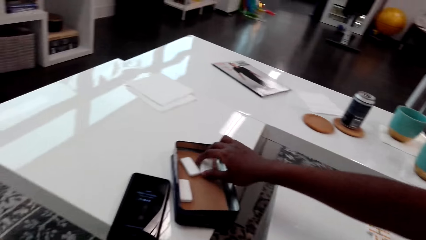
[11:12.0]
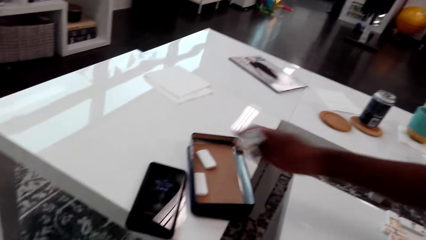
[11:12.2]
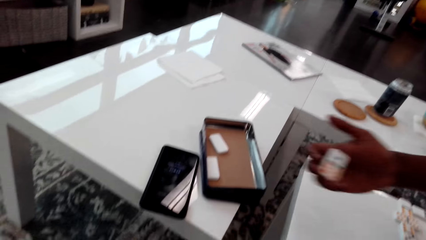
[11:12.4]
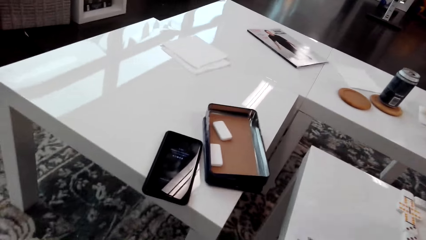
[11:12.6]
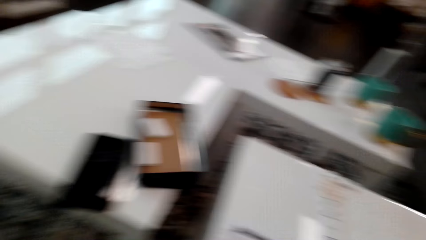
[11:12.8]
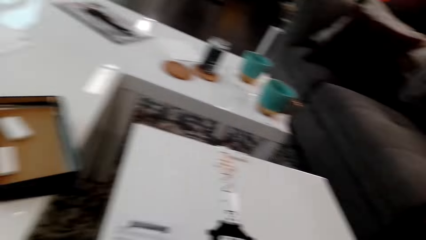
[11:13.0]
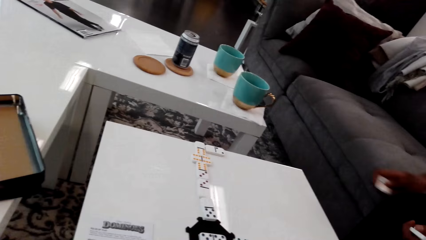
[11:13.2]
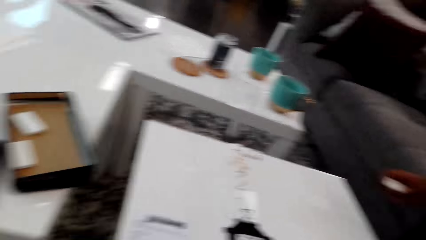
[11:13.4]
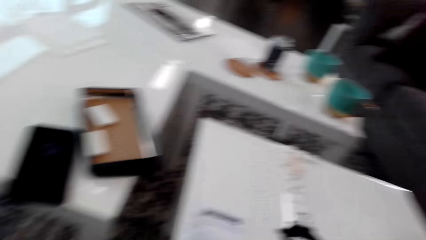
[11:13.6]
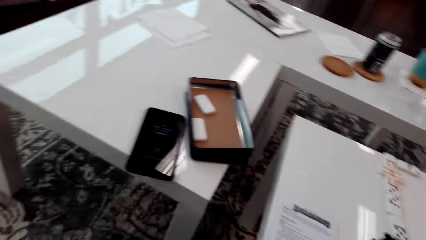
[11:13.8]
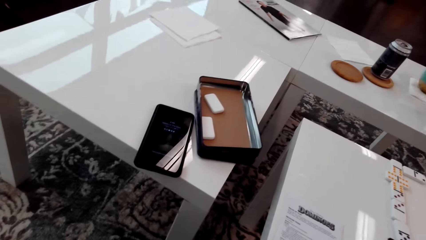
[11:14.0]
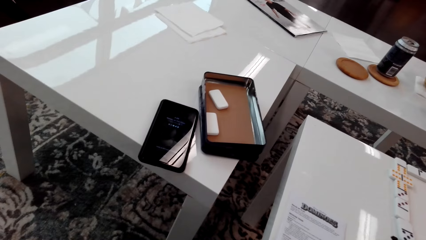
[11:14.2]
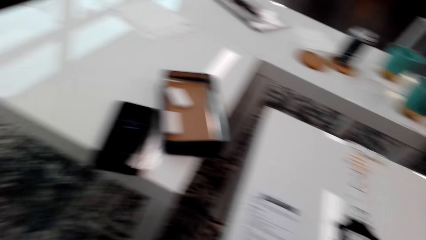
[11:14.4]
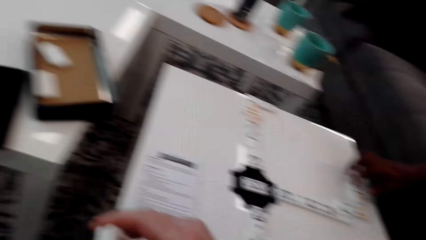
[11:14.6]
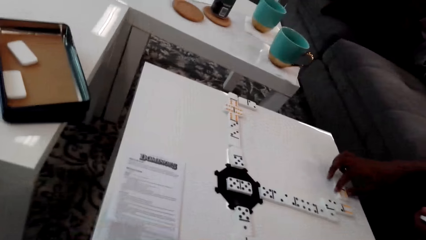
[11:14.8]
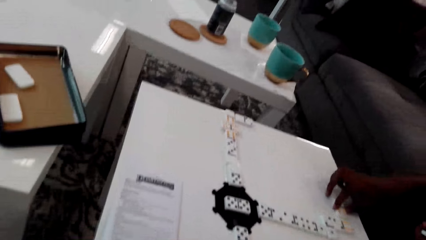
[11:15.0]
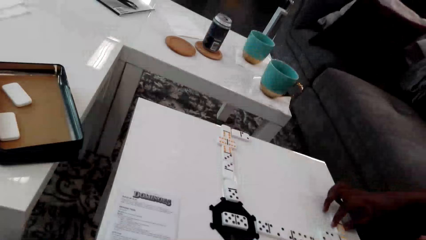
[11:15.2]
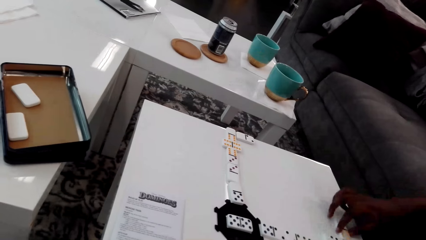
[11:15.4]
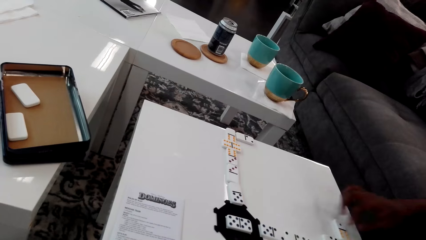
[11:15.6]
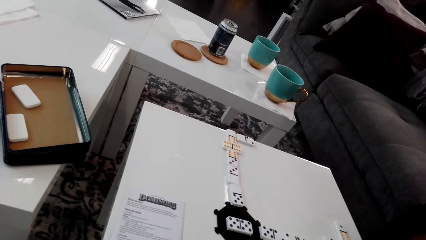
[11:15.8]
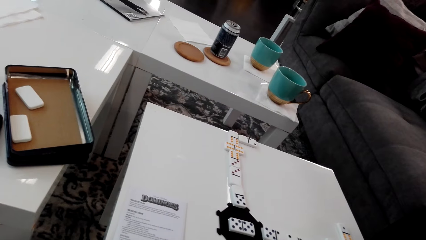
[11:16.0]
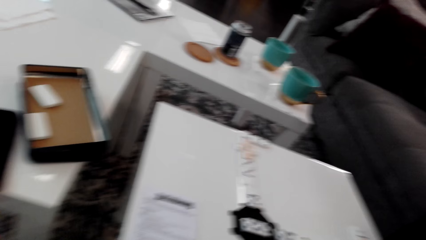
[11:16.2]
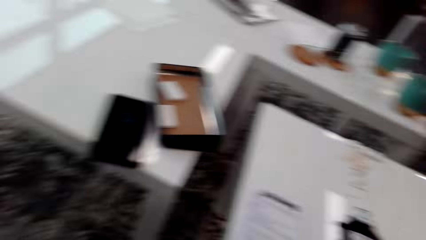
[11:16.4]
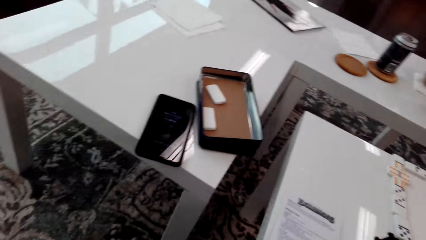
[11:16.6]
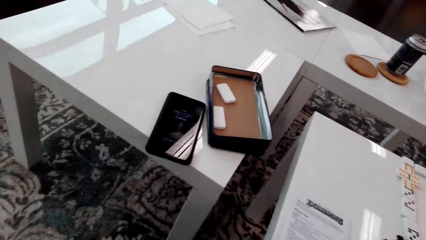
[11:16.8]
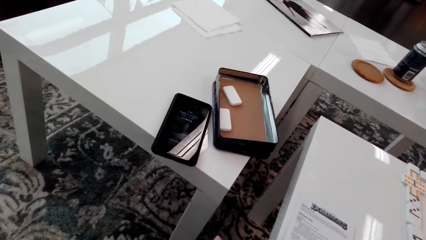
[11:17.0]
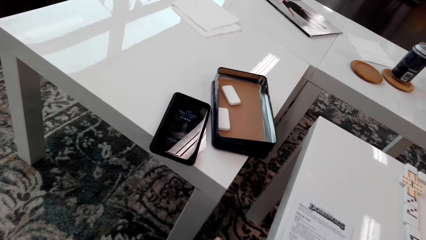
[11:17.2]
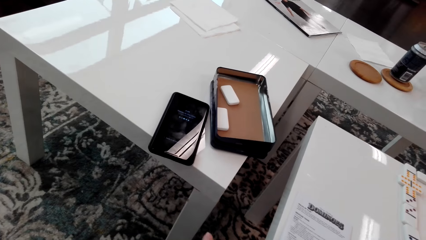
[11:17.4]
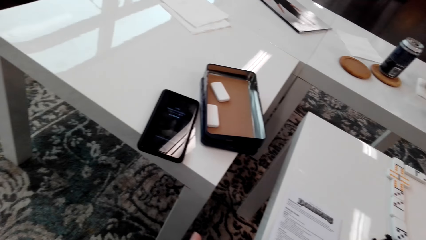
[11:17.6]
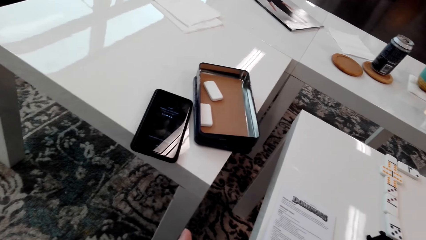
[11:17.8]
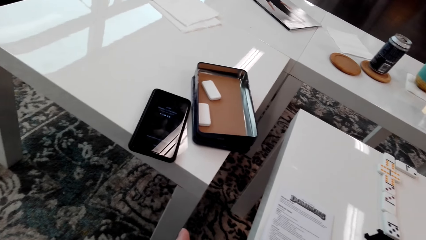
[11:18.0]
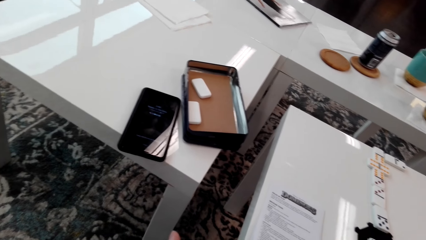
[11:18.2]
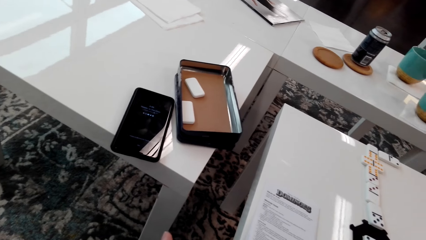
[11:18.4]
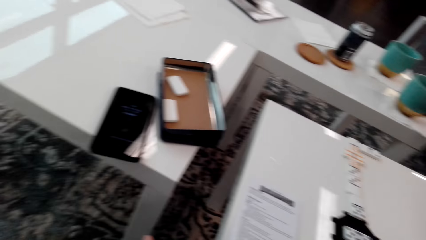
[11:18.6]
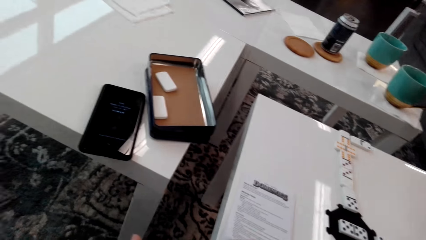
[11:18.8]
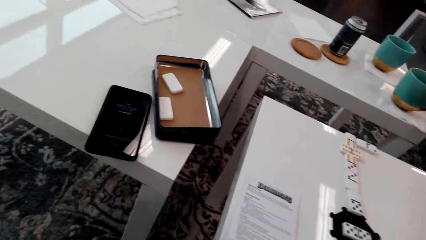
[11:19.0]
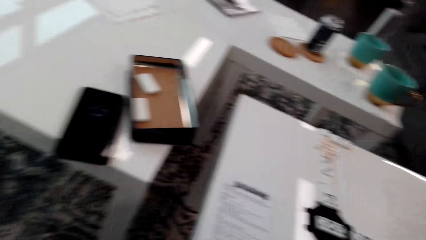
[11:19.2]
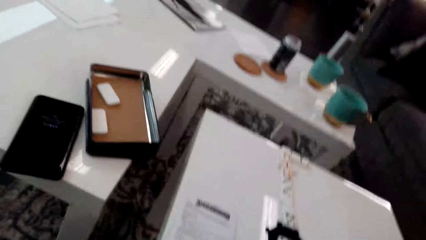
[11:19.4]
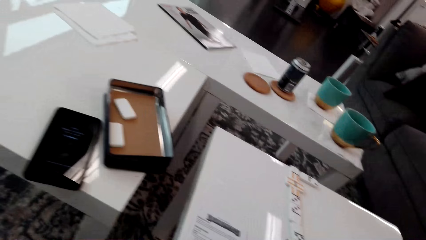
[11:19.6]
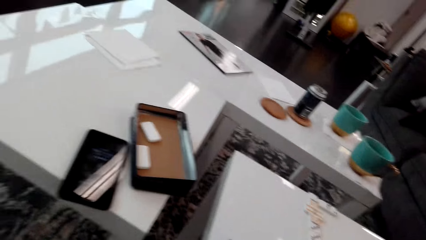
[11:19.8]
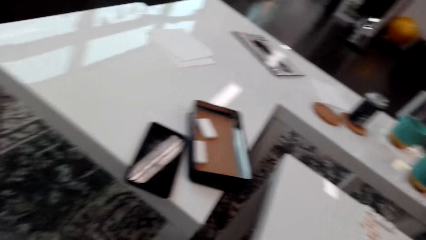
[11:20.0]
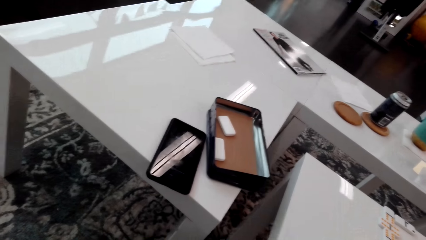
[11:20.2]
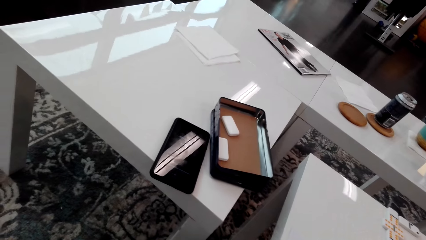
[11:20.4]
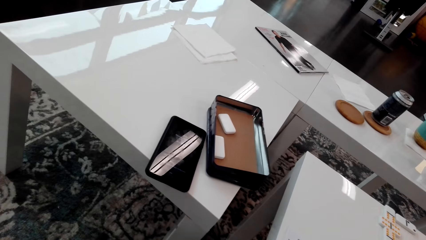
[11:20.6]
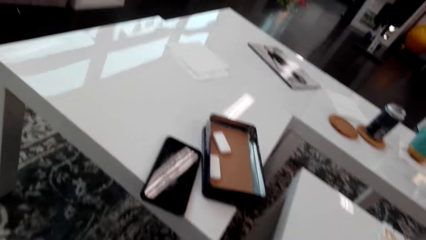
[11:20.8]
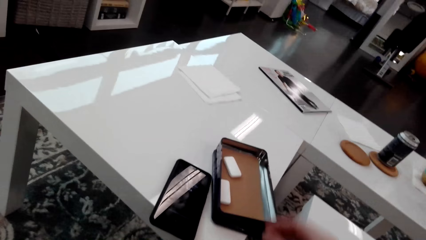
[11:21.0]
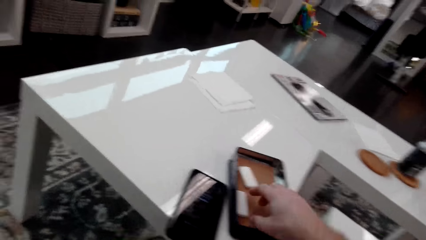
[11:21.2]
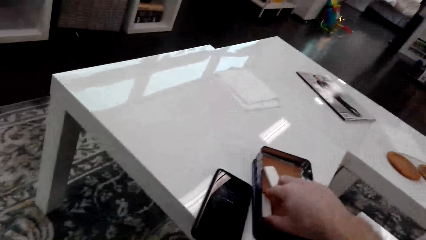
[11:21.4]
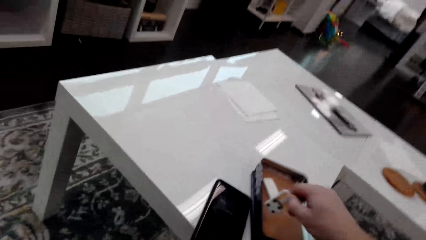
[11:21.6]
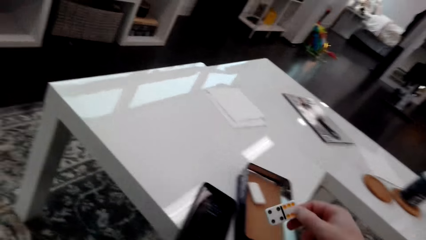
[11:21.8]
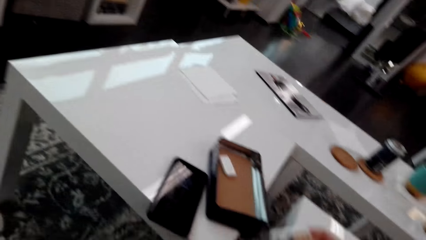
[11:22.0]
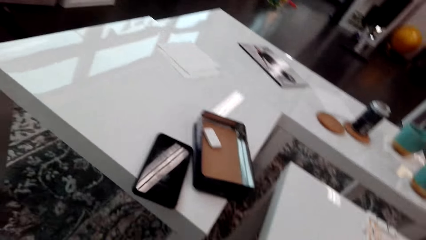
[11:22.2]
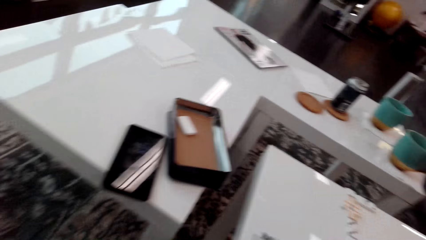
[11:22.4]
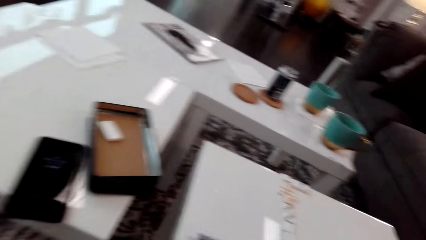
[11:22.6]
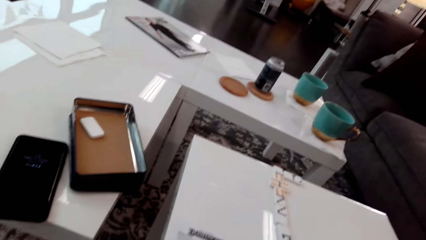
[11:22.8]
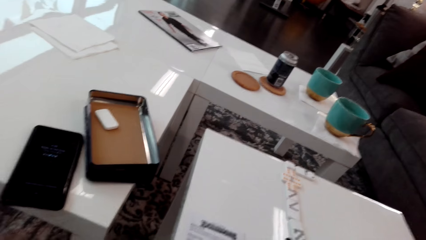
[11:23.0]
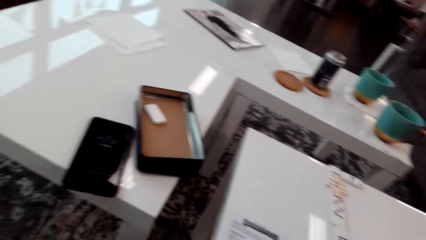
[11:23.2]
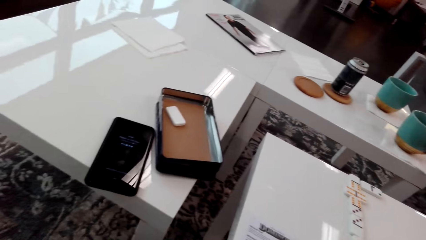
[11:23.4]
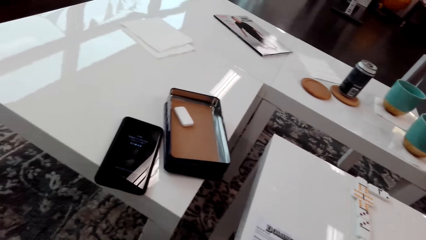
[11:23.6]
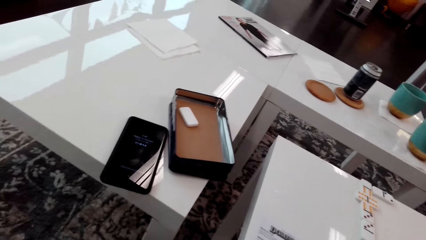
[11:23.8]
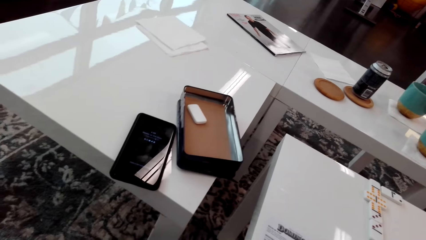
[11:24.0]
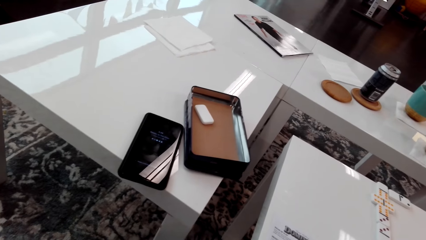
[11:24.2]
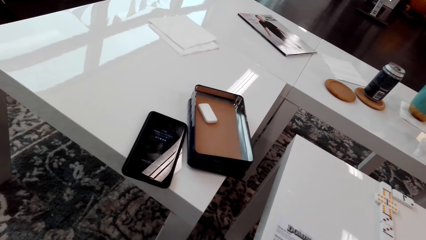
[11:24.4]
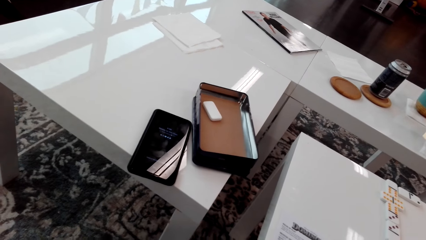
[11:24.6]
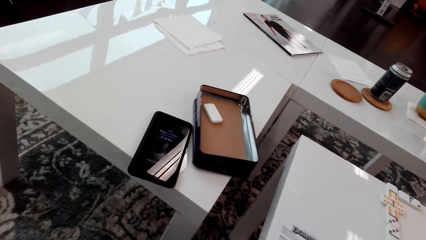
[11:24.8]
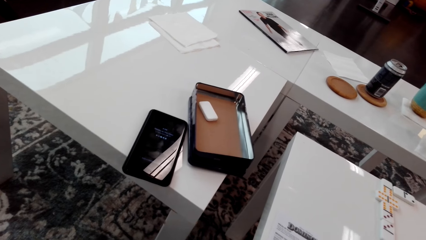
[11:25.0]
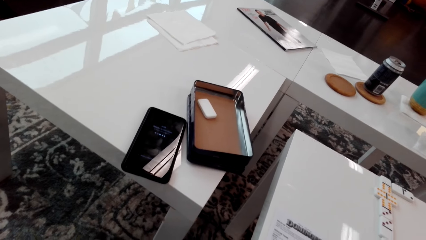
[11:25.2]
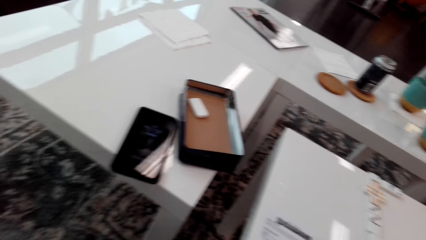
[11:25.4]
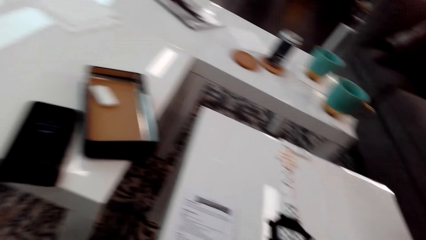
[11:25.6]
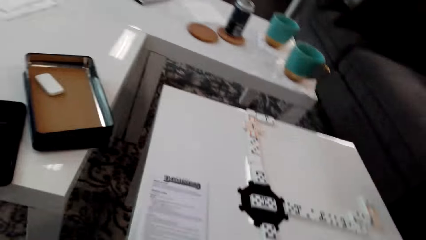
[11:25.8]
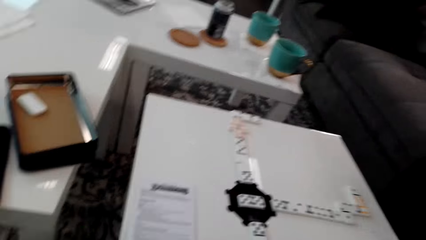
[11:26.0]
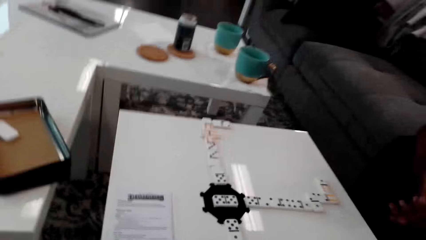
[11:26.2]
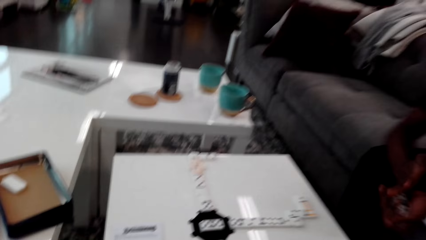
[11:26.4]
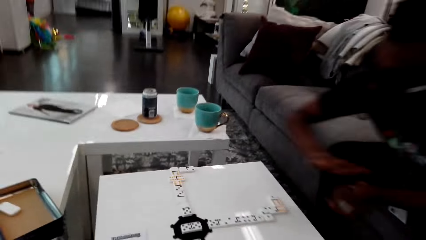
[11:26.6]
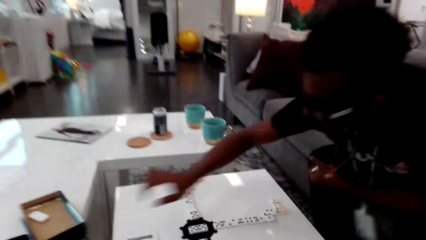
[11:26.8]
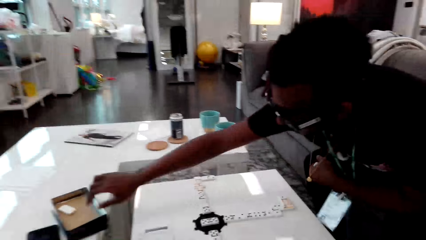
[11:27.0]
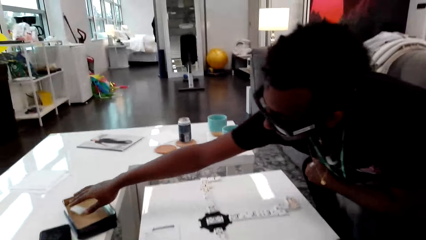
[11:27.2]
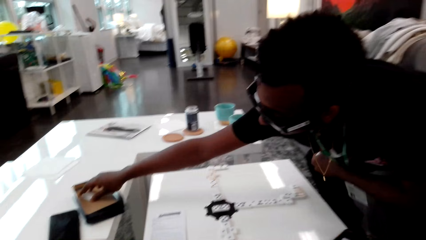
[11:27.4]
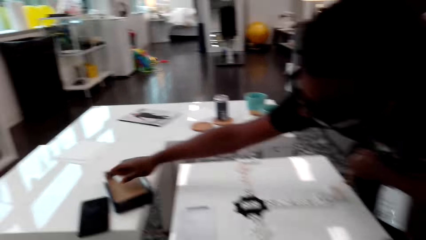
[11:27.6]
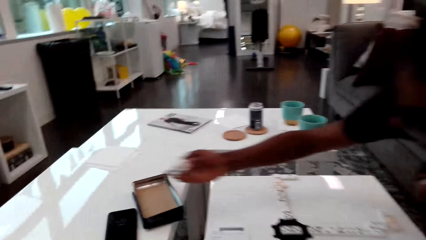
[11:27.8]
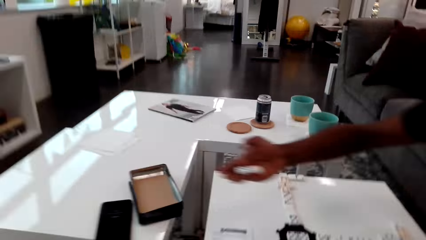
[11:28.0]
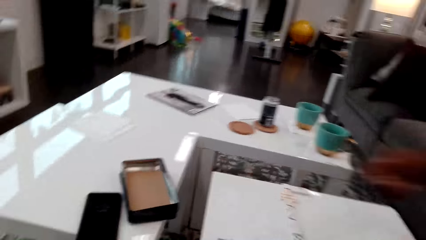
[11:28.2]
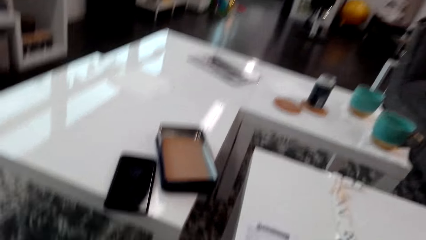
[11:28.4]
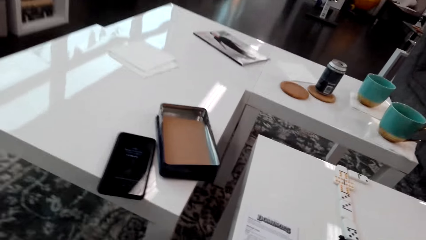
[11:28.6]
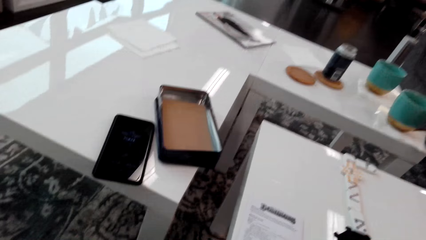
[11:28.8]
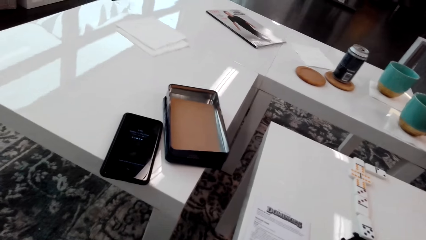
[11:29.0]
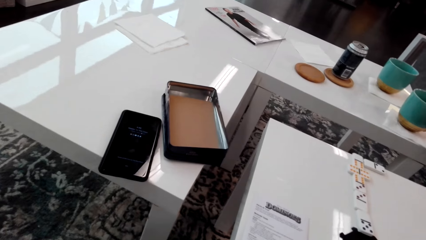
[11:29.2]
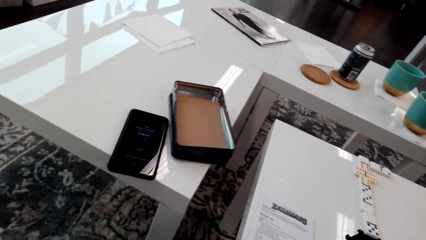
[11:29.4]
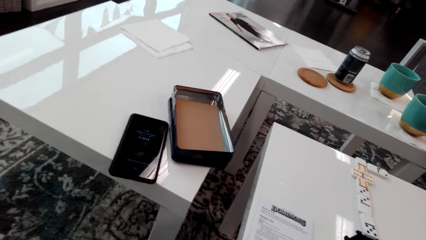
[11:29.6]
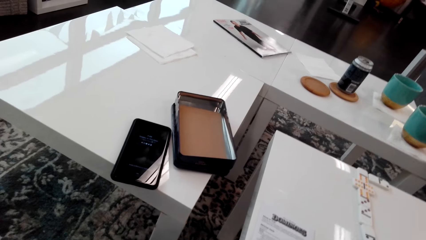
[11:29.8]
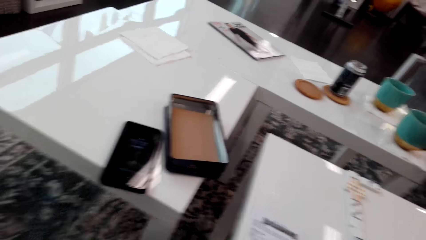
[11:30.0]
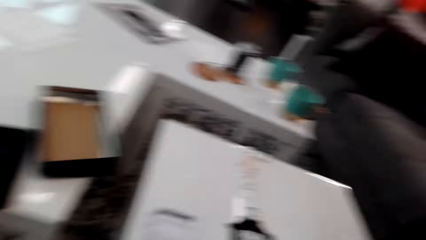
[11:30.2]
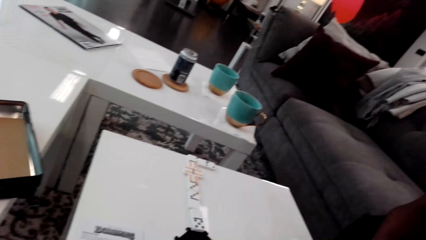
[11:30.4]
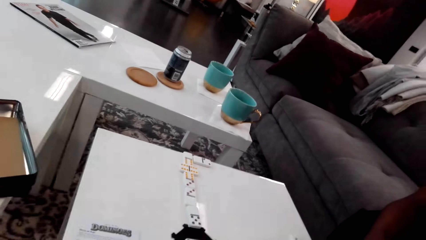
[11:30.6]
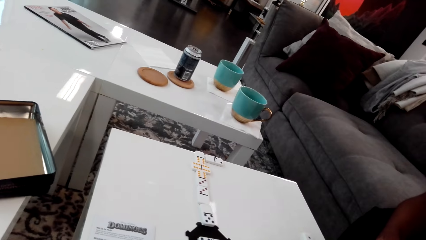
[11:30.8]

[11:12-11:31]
A man takes a domino piece or dice from the box. The man holds the domino piece. The camera wearer looks around. The man moves the domino piece and places the dice down. The camera wearer looks aside. They take the domino piece from the box and look around. The man holds the dominoes in his hands and takes the domino piece from the box. The camera wearer looks around.
